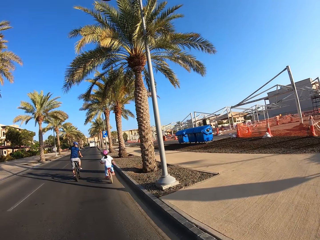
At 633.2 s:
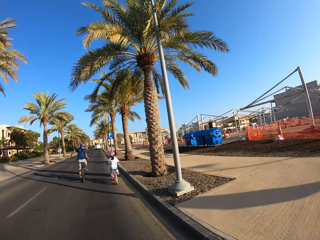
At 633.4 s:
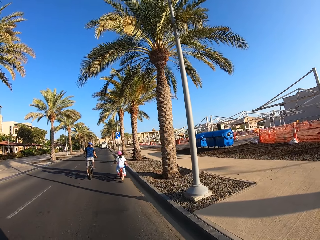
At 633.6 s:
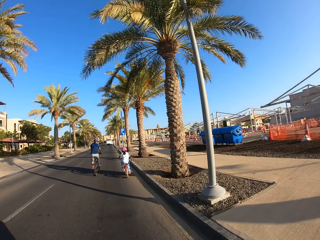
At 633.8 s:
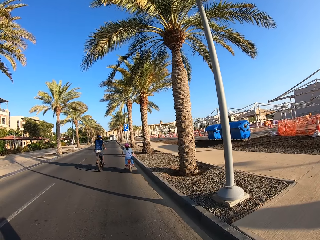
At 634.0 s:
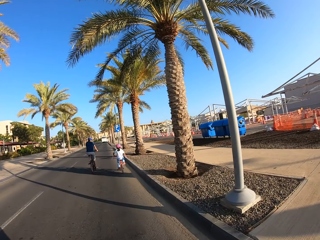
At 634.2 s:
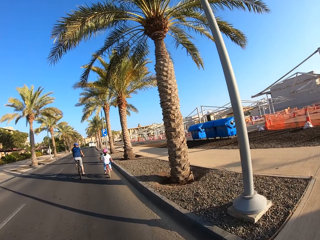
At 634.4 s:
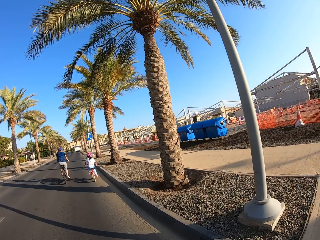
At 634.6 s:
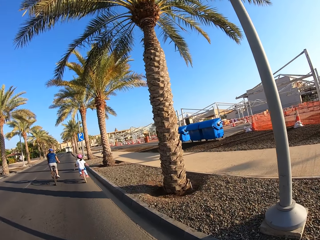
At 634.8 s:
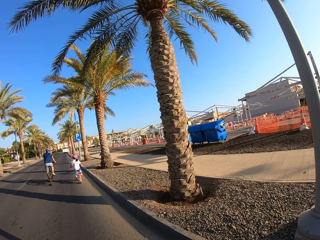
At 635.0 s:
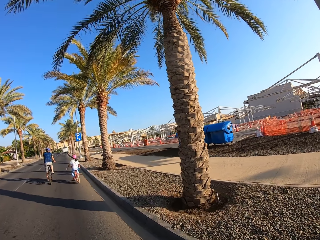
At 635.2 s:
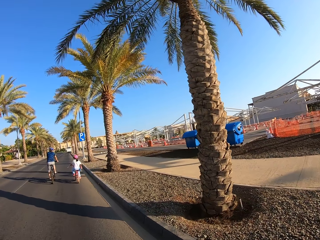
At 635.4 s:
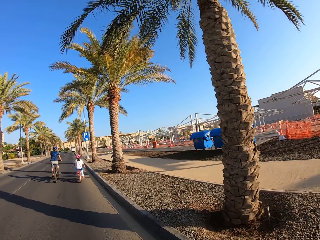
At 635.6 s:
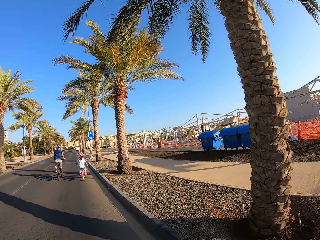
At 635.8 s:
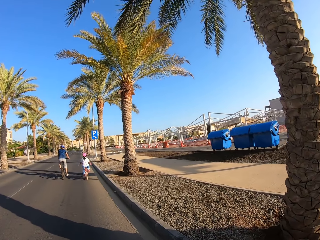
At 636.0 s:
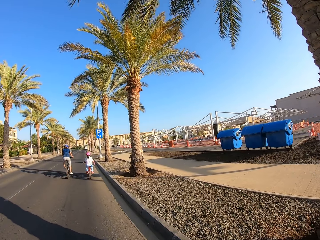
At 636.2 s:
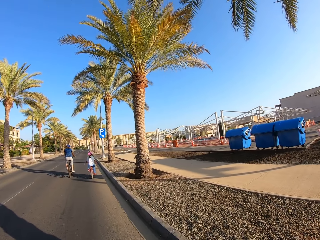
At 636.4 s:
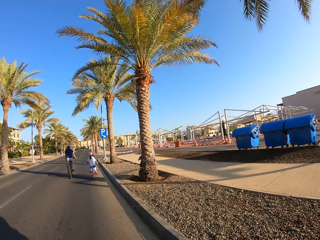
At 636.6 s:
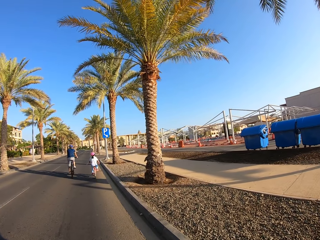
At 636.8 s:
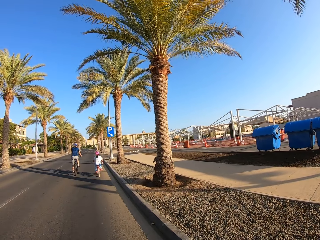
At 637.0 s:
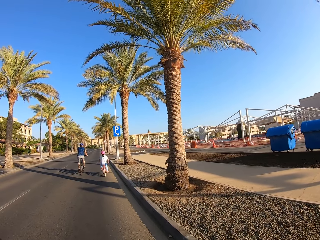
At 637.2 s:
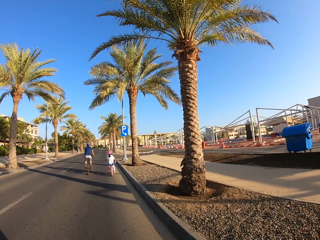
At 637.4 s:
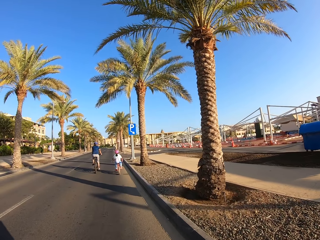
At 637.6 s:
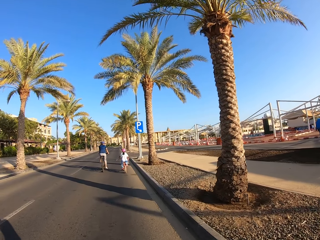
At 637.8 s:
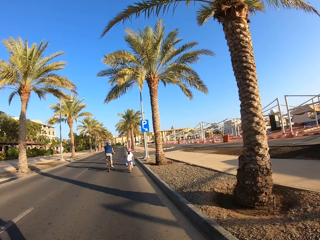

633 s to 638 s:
A man makes a hand gesture.

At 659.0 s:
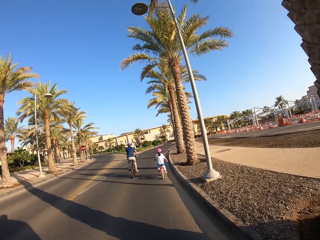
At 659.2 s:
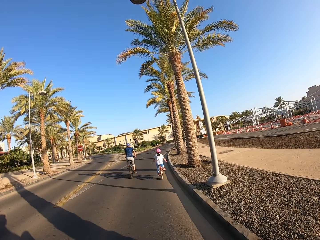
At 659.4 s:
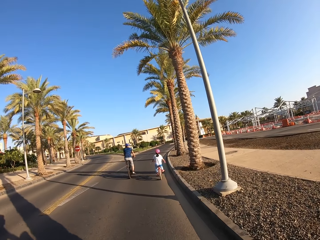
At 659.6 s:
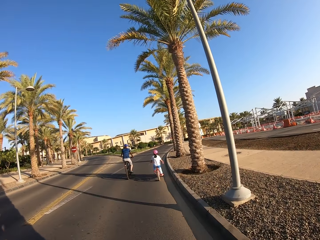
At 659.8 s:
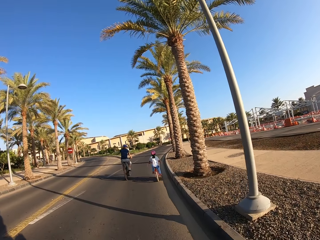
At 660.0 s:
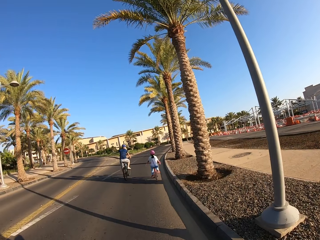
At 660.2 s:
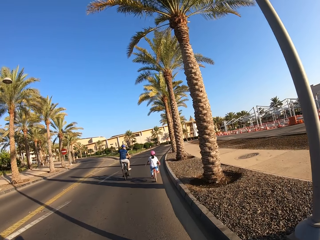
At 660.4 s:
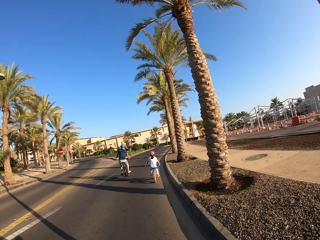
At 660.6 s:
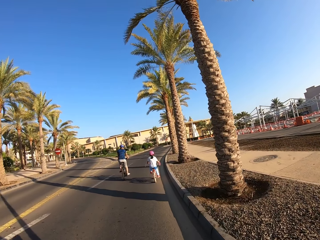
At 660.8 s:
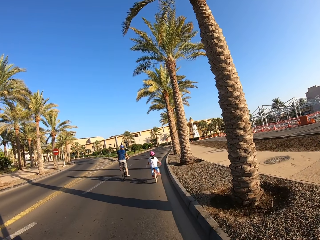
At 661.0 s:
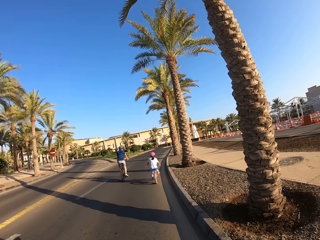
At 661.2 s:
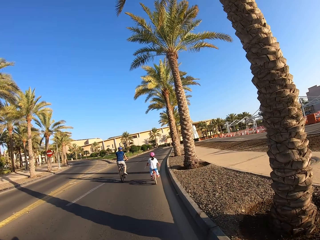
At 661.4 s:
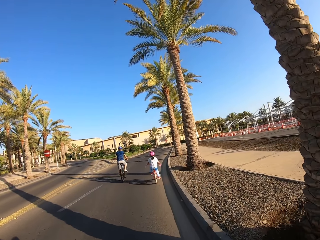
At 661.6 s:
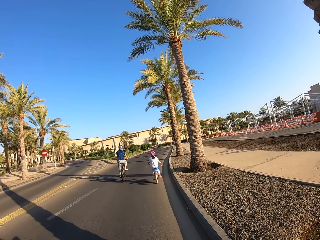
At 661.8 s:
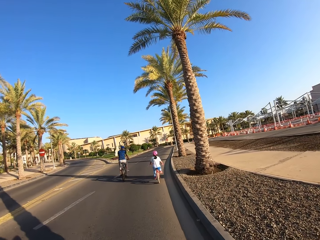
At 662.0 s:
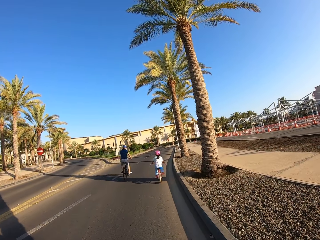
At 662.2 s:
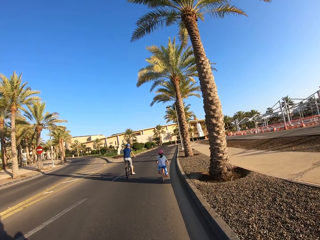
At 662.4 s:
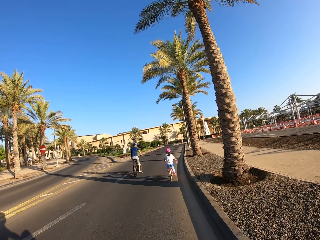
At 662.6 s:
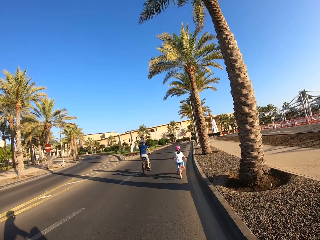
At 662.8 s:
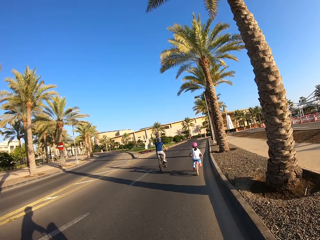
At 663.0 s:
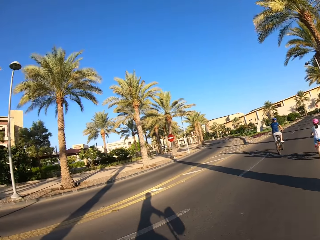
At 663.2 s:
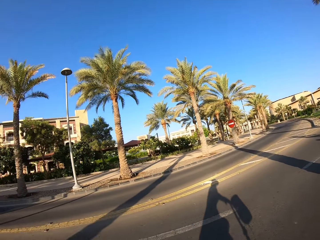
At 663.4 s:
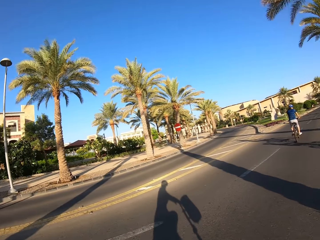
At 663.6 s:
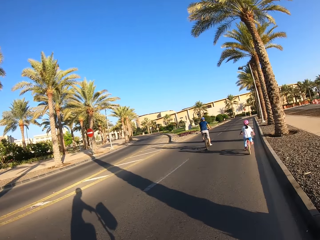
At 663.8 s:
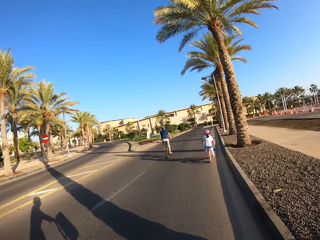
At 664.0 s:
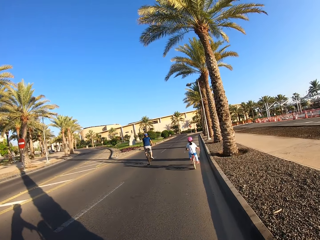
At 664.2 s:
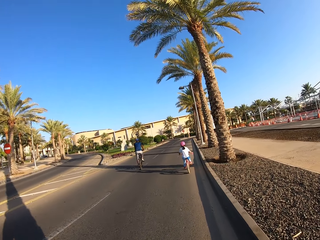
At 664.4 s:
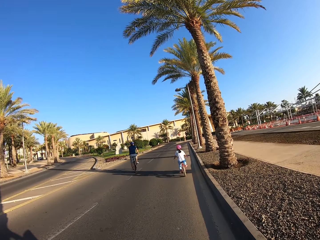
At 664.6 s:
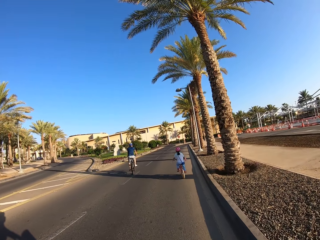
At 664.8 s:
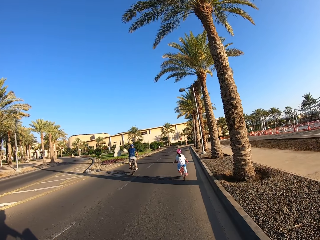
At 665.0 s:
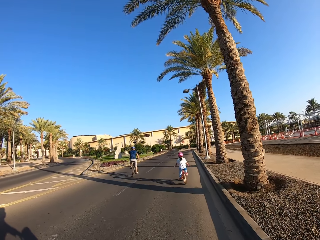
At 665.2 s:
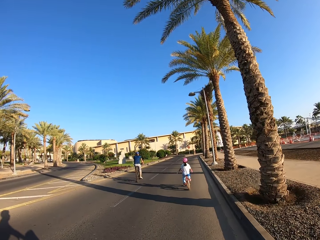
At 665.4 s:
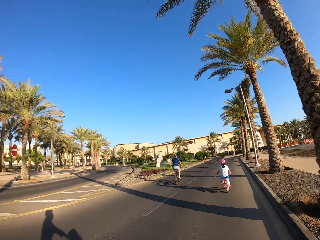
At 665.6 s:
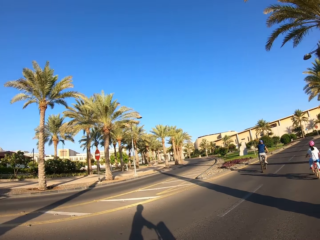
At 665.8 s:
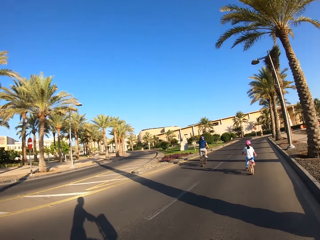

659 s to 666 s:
A man makes a left turn gesture.

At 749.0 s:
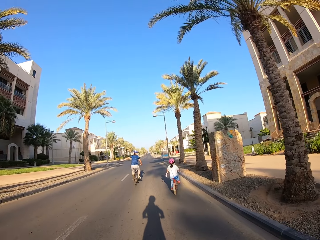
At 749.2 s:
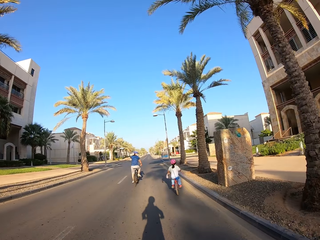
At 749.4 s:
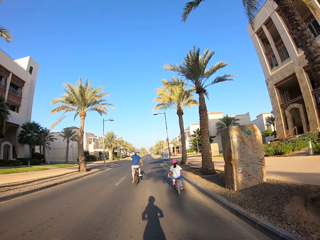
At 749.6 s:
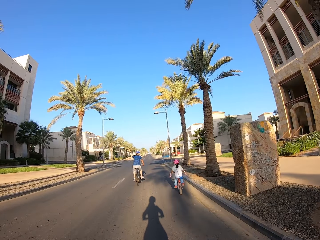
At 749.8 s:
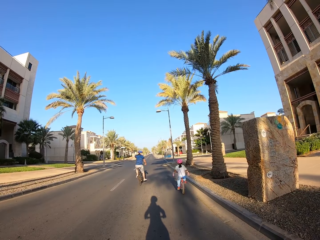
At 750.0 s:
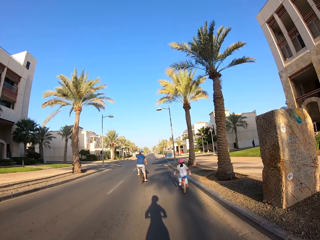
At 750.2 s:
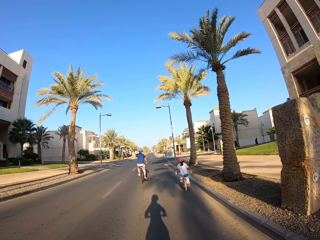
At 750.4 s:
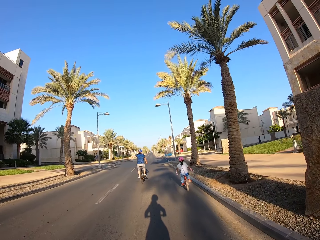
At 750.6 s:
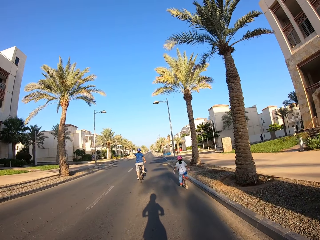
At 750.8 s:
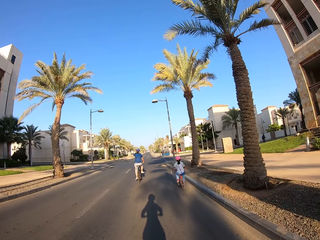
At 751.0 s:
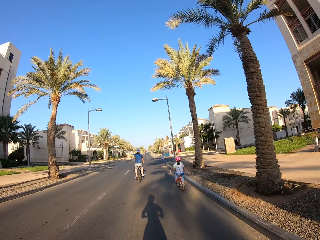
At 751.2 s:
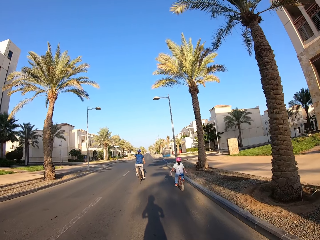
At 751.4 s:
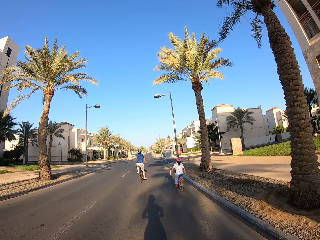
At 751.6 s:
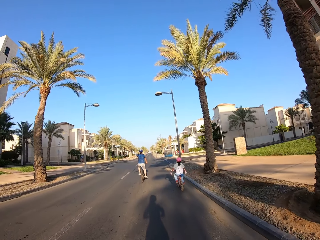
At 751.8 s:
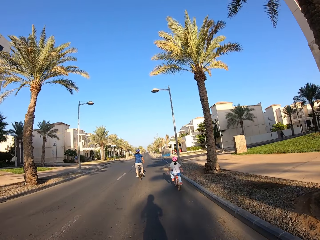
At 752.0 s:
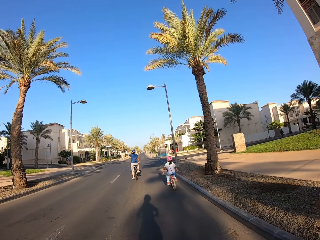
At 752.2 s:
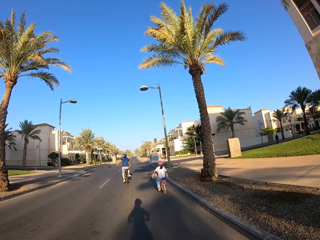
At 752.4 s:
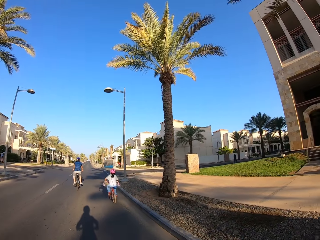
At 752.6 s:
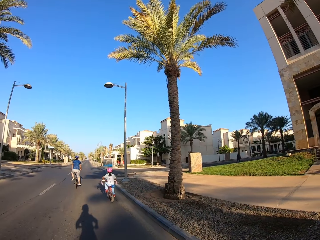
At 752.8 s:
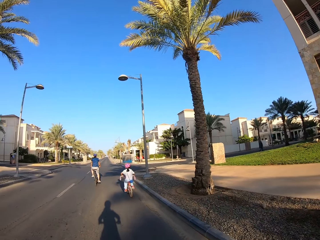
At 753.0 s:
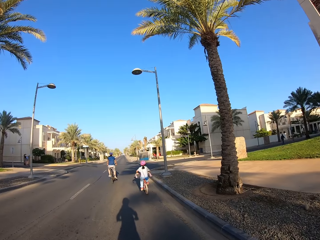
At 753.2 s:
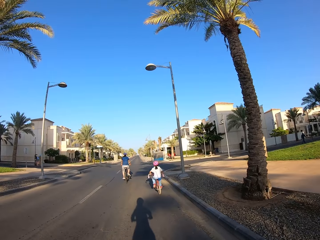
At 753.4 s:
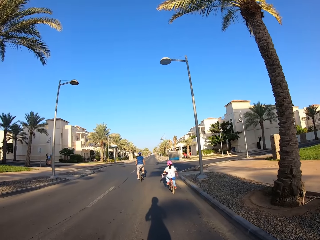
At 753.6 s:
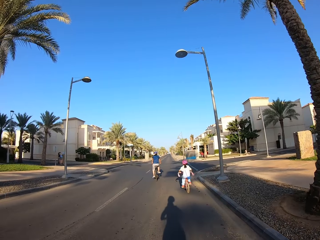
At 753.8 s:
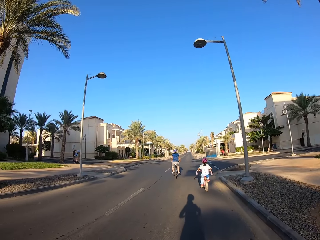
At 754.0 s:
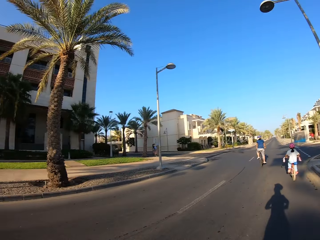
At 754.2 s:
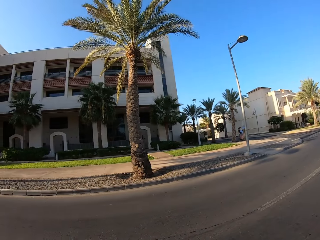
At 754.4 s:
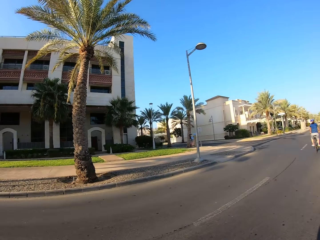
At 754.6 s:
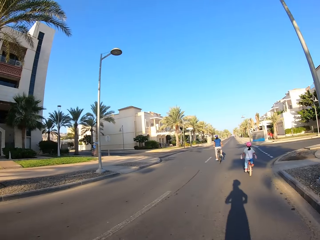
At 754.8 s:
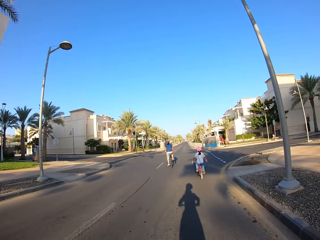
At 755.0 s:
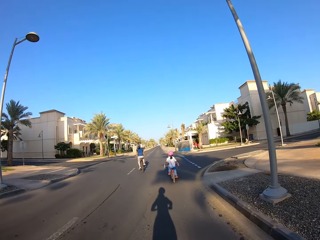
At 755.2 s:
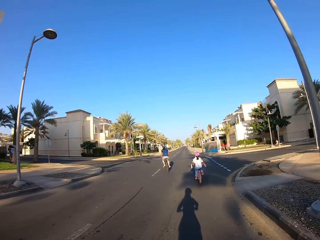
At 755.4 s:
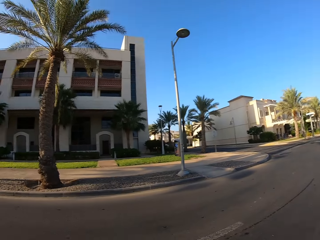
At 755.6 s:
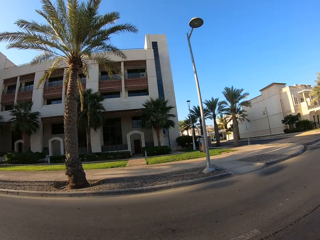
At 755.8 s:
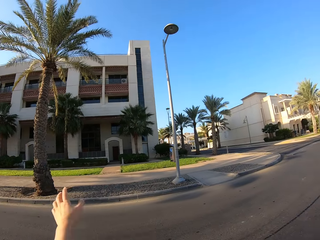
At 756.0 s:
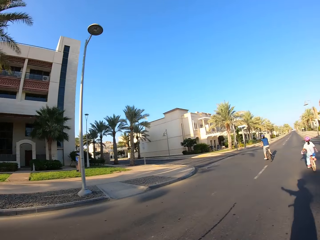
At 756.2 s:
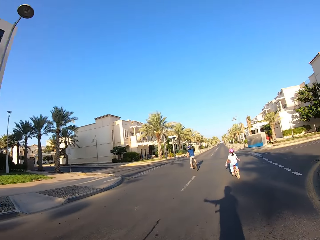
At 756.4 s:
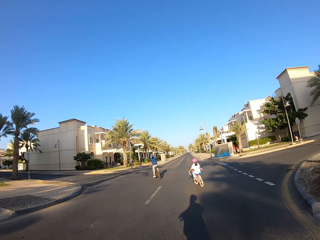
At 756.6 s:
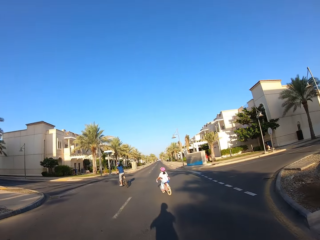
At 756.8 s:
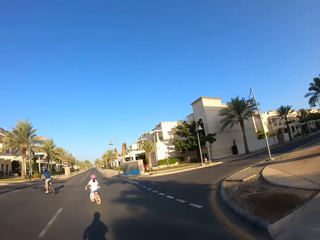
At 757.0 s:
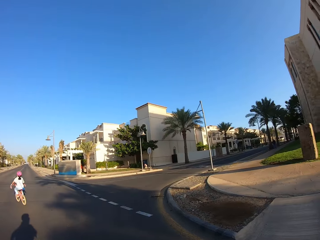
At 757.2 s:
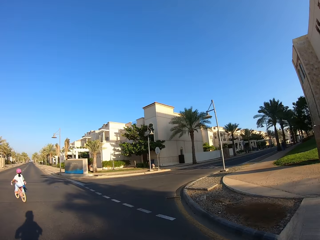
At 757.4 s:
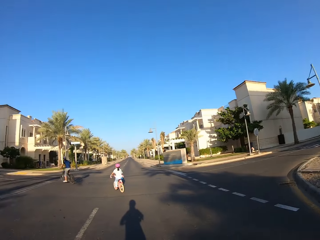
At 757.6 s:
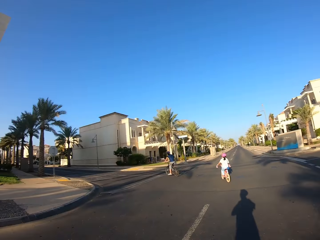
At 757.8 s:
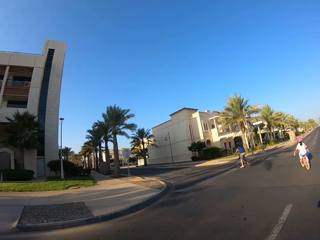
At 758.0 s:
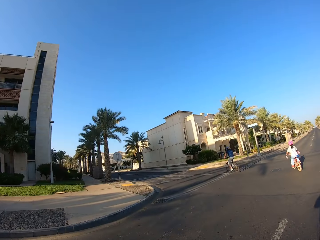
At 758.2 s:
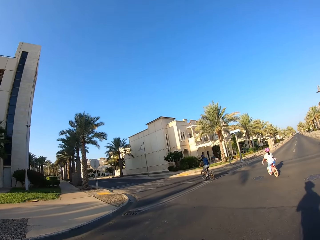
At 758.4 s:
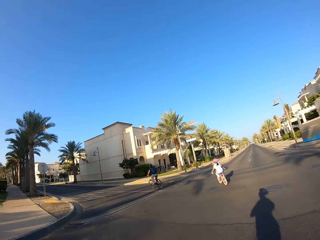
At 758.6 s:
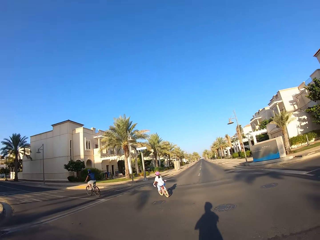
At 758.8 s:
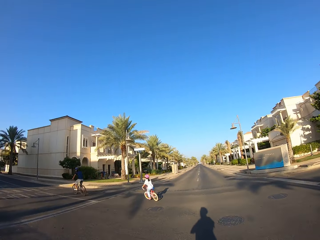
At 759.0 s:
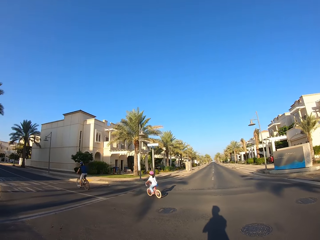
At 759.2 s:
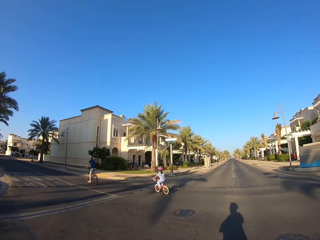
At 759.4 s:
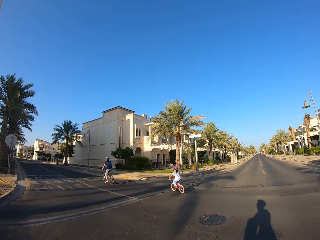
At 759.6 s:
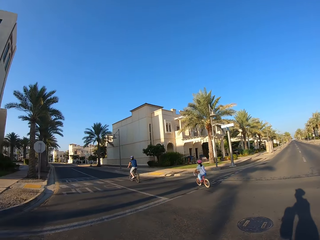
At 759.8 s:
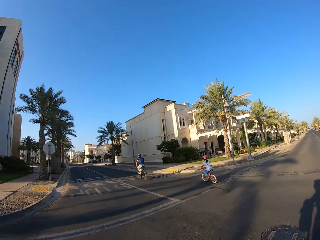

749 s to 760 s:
A man makes another left turn gesture. The camera wearer raises a hand, rides a bicycle. The man makes a left turn. A child makes a left turn.
